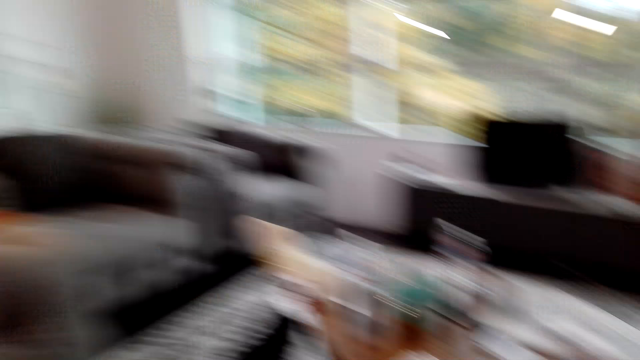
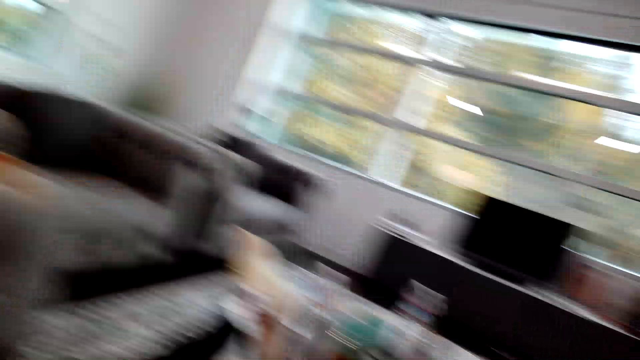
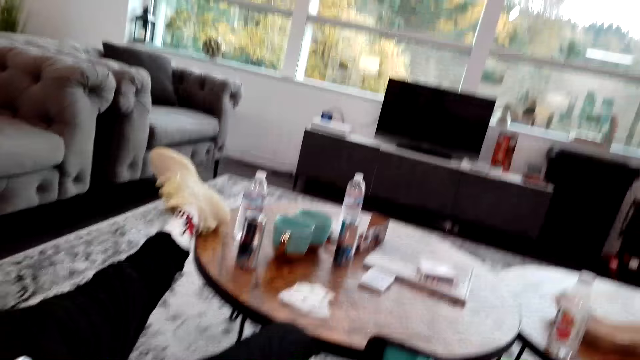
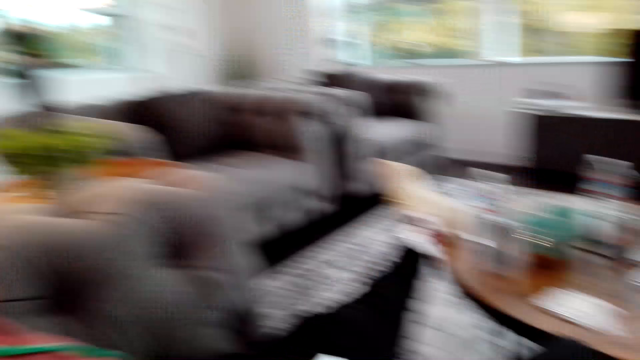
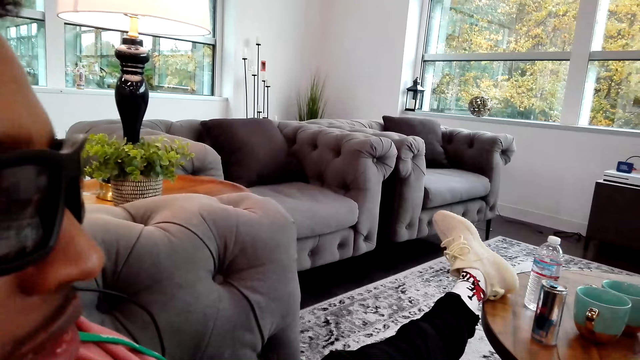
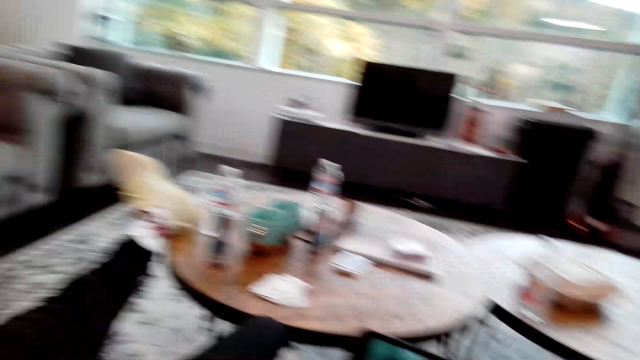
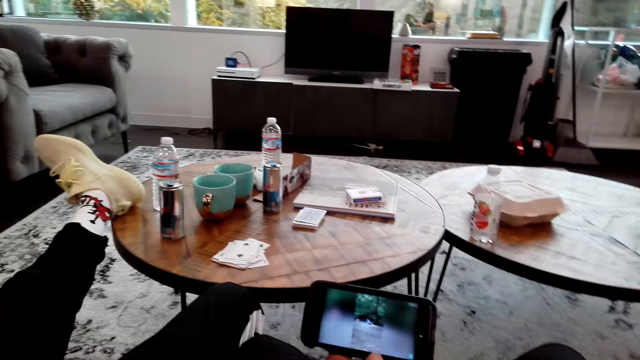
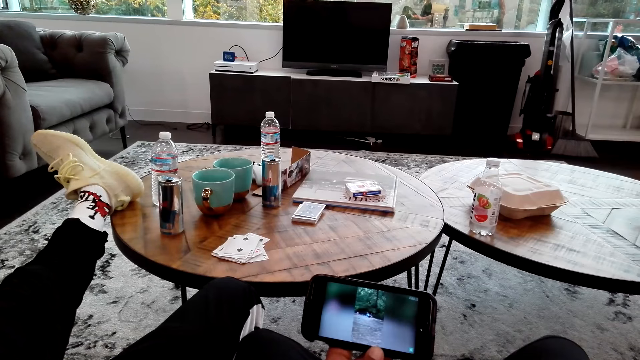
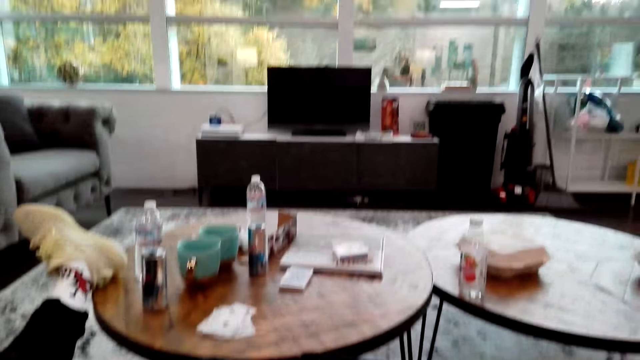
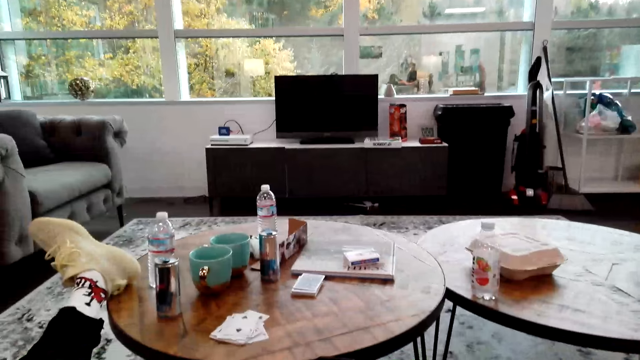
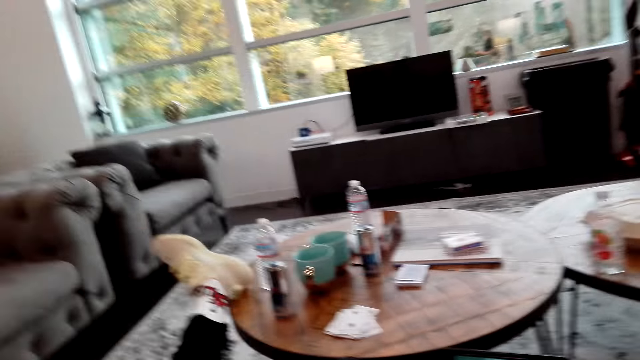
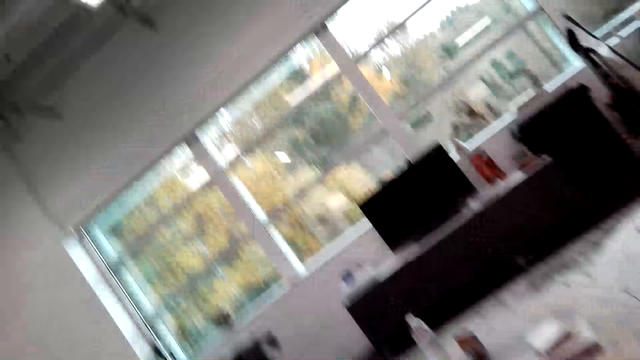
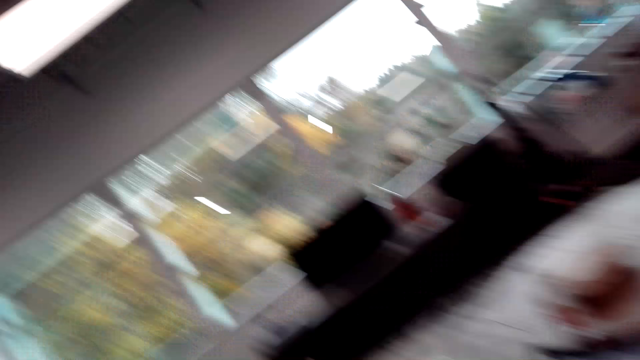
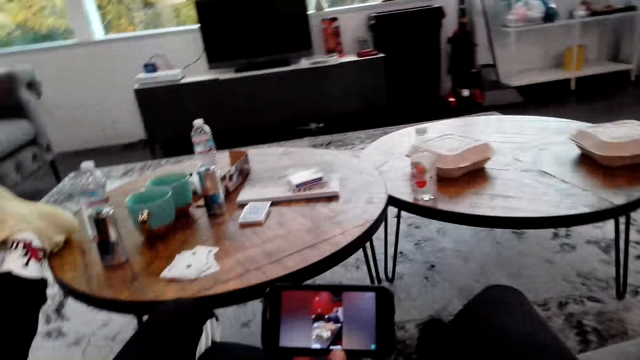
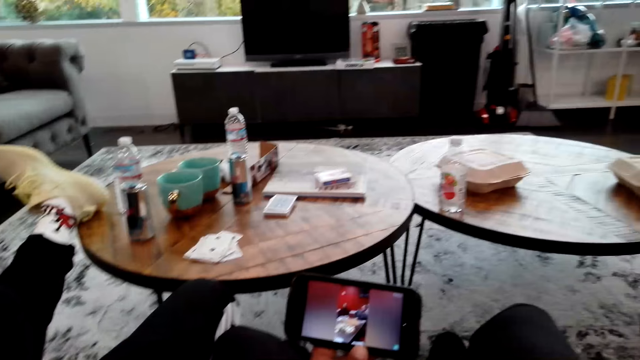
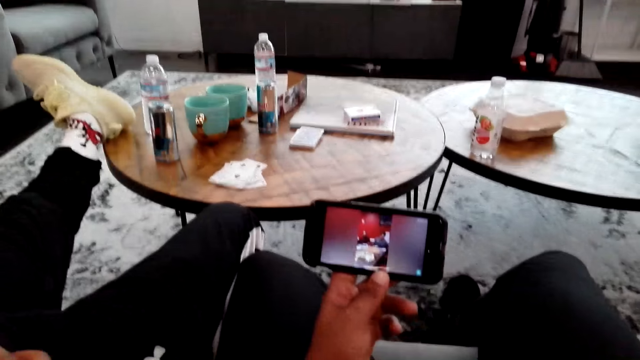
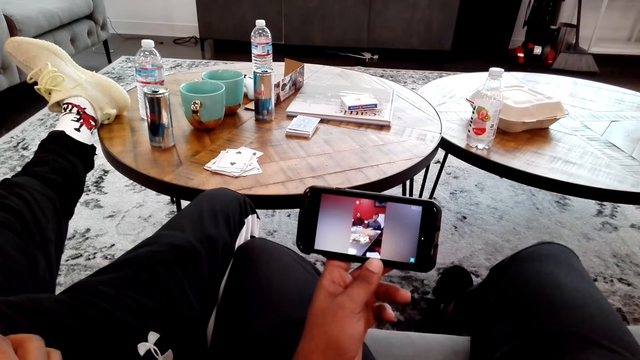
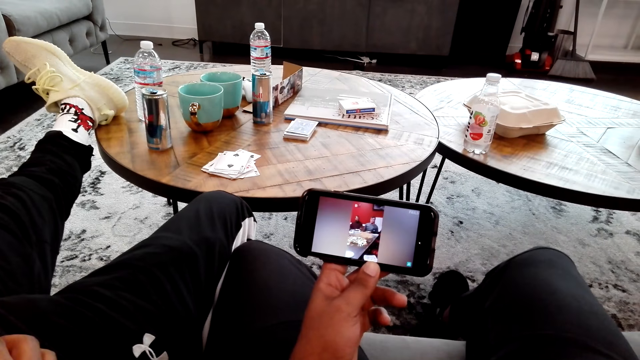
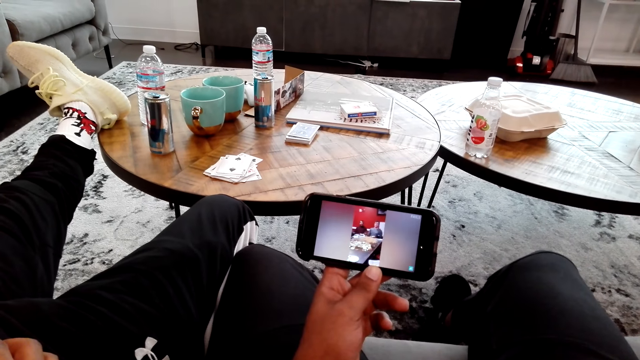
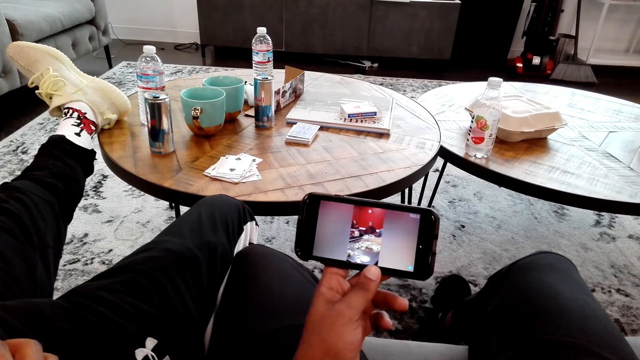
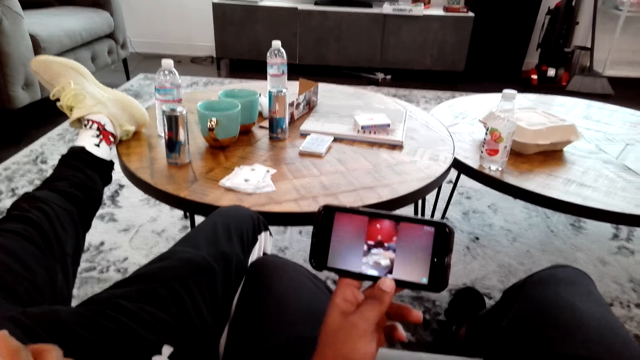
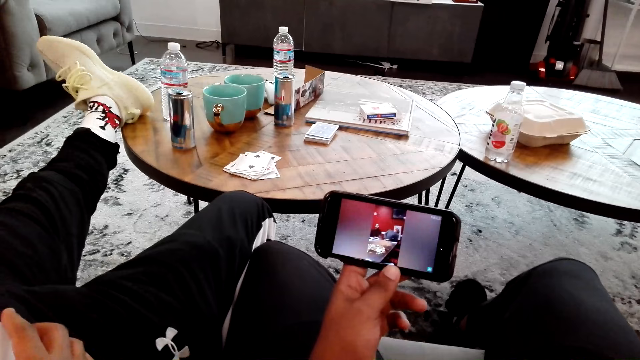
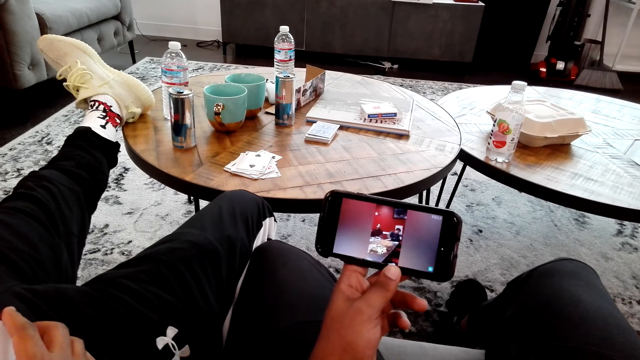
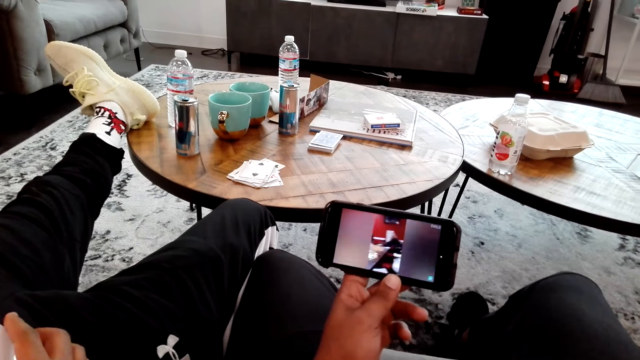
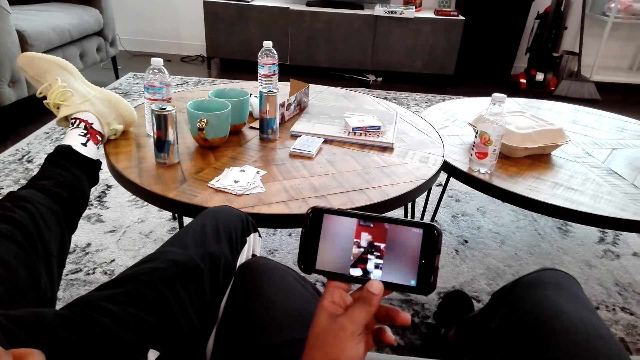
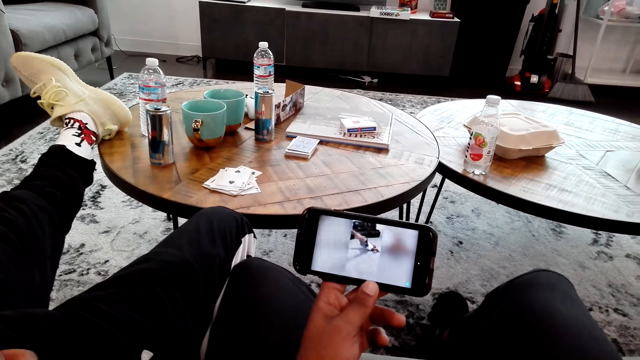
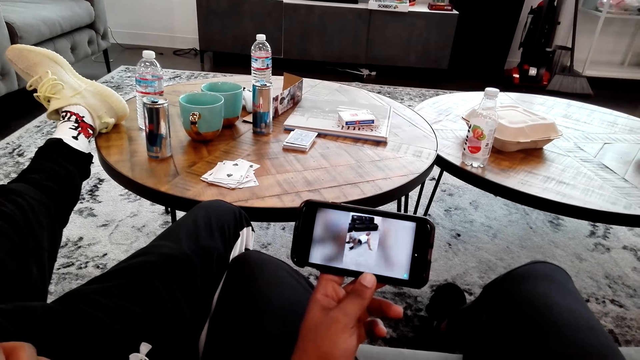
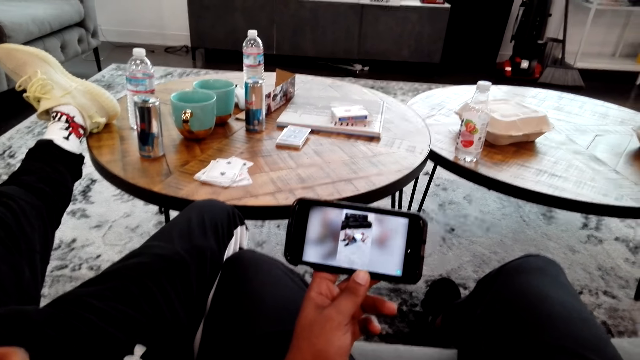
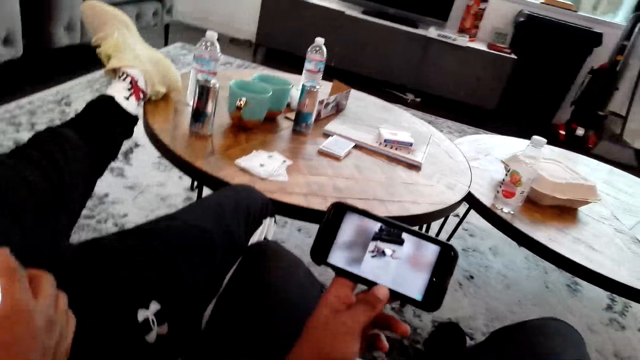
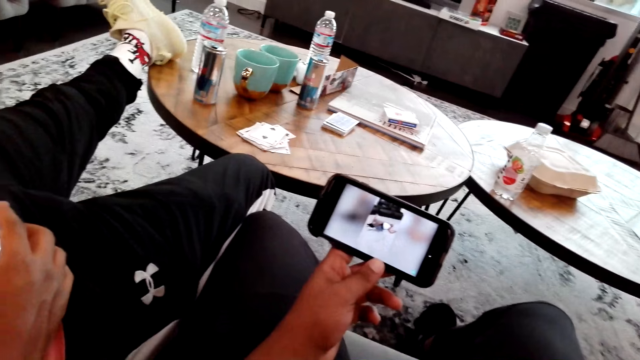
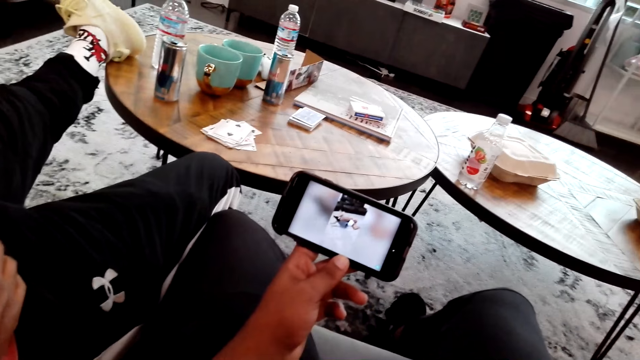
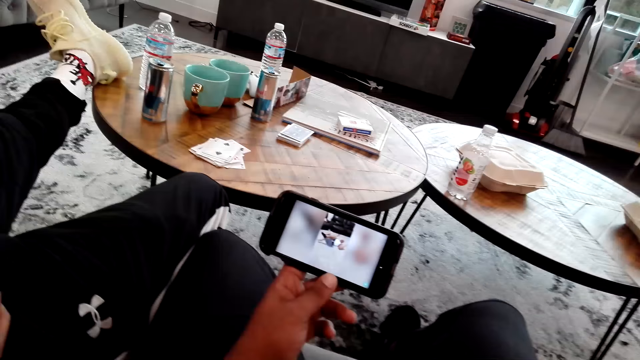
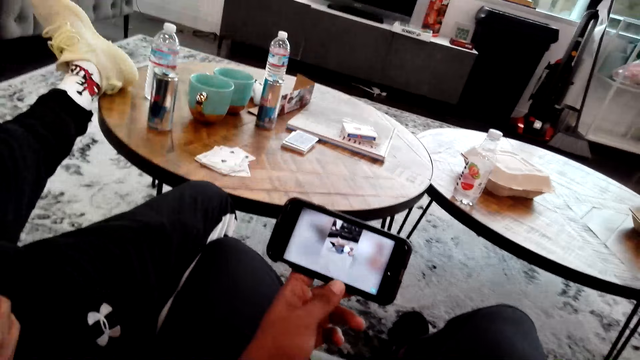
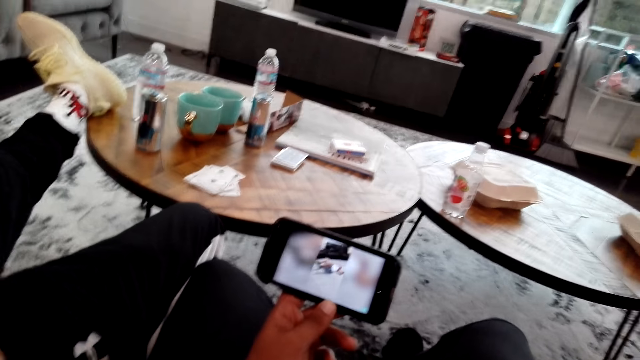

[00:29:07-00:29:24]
The camera wearer looks around. They watch memes in their phone.

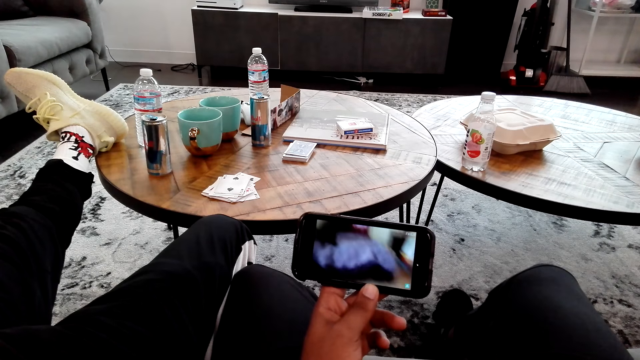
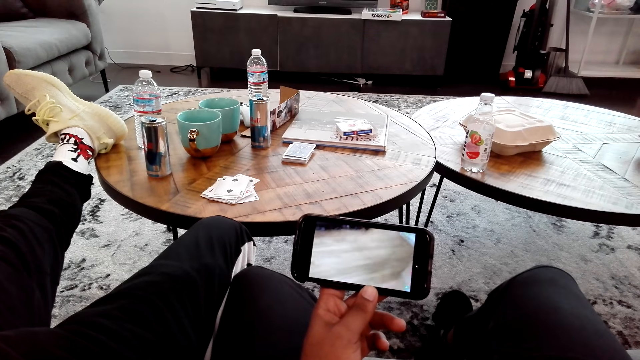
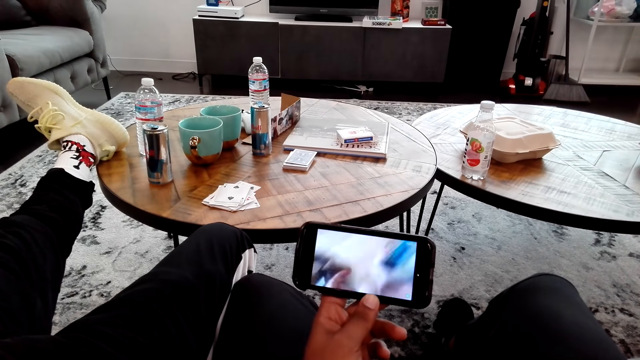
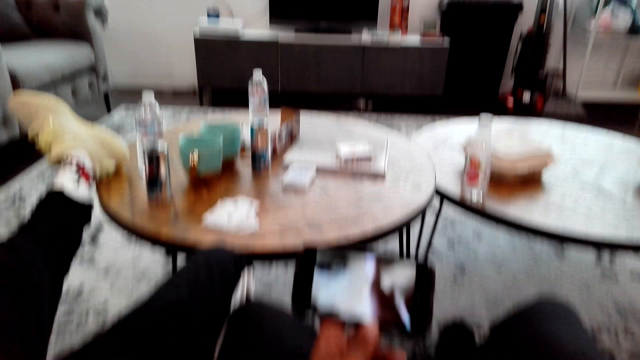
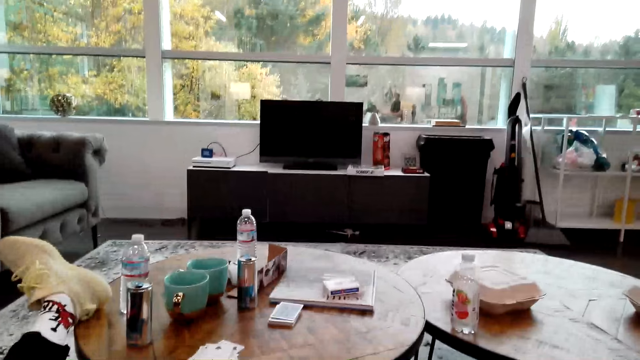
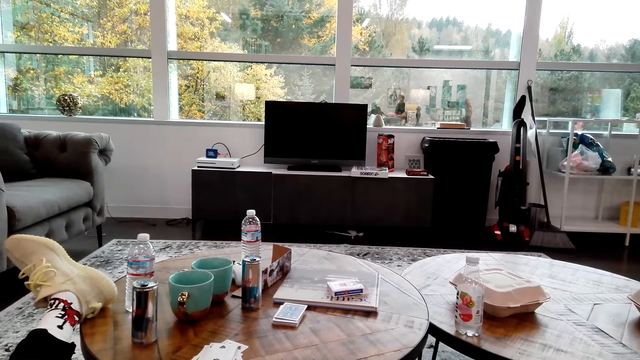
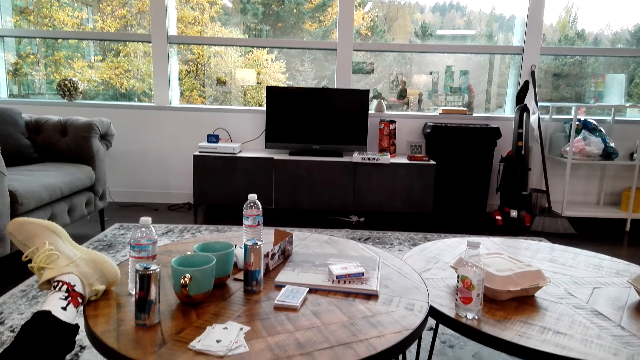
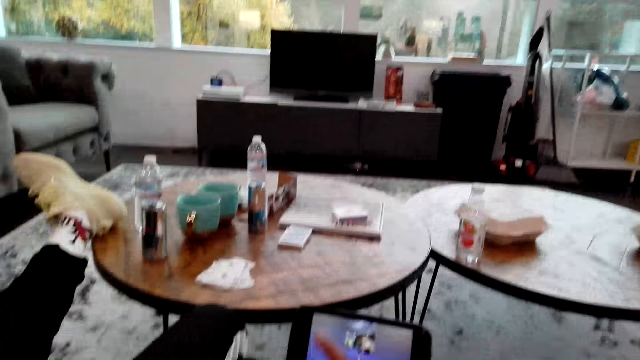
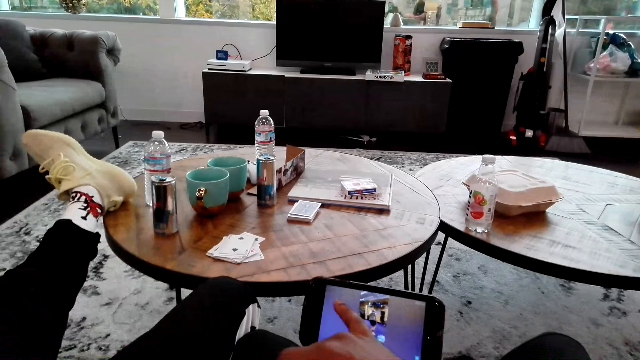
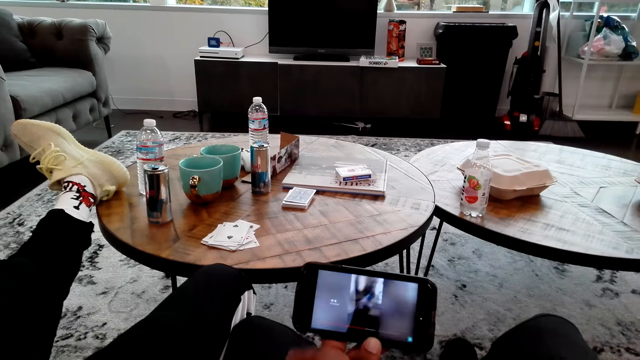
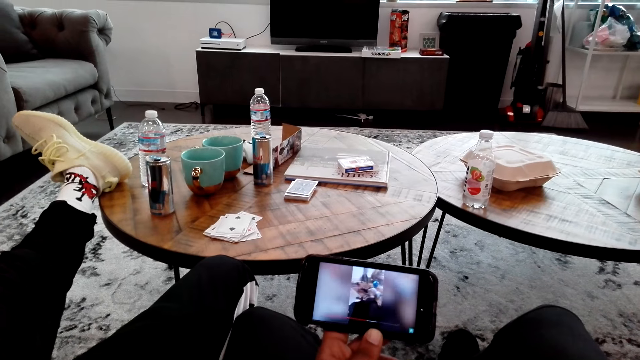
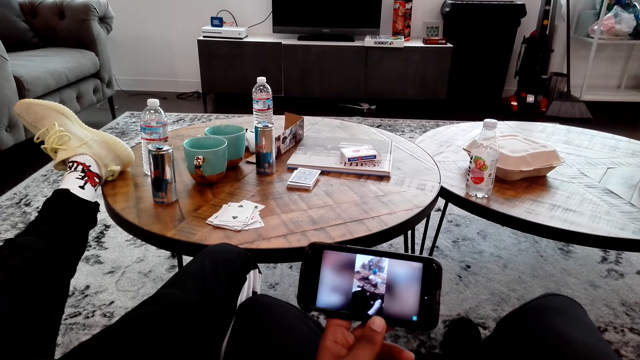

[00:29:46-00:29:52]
The camera wearer looks around the room. They operate the phone.
